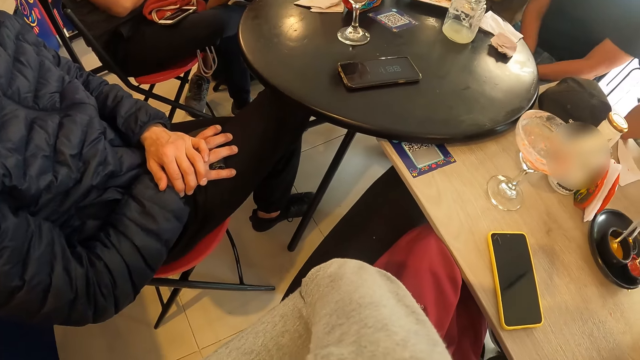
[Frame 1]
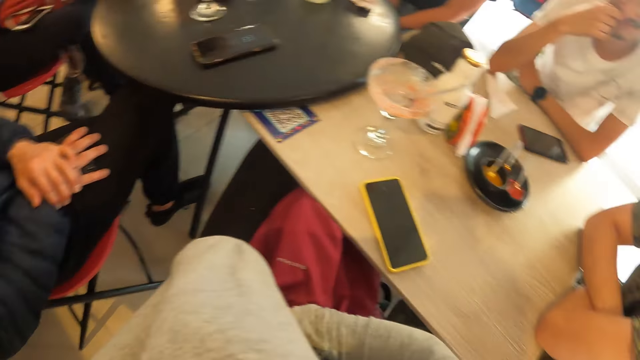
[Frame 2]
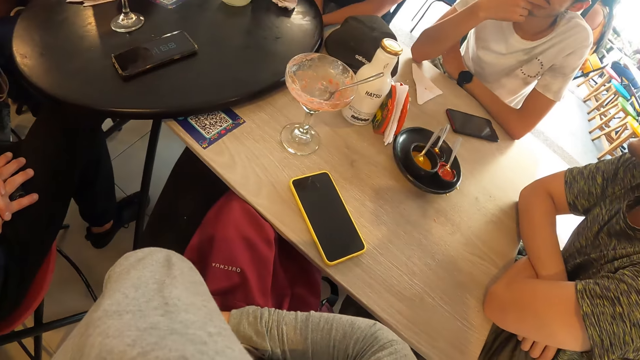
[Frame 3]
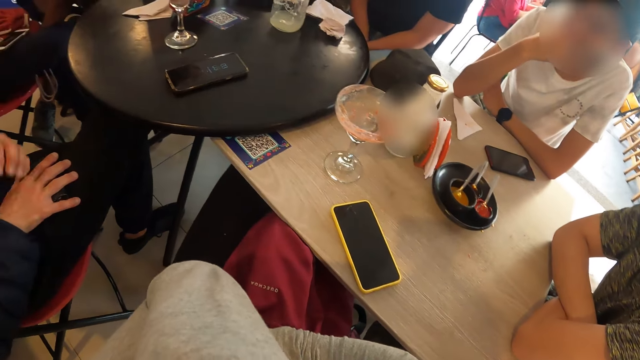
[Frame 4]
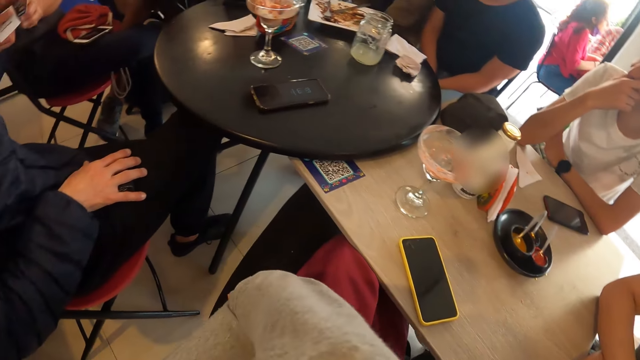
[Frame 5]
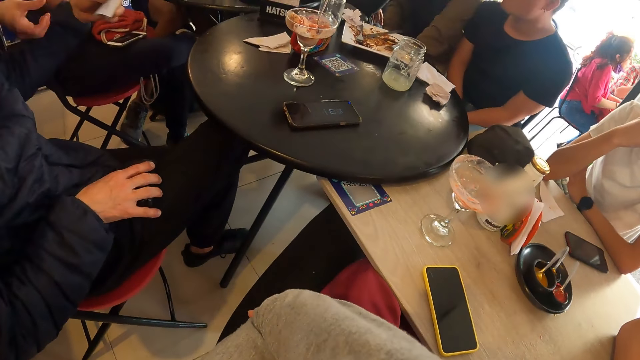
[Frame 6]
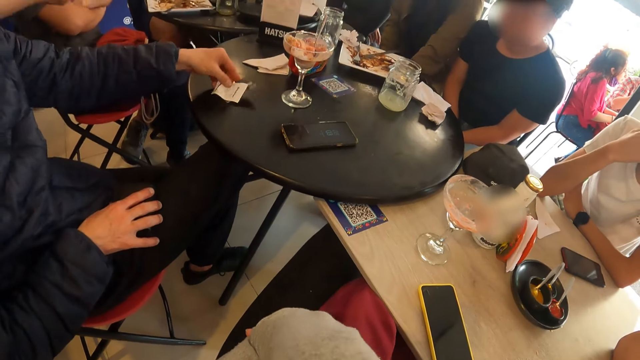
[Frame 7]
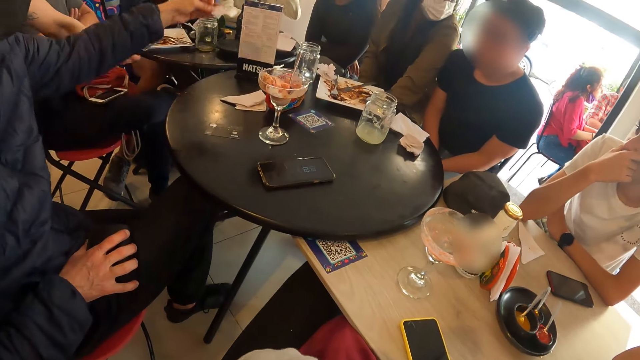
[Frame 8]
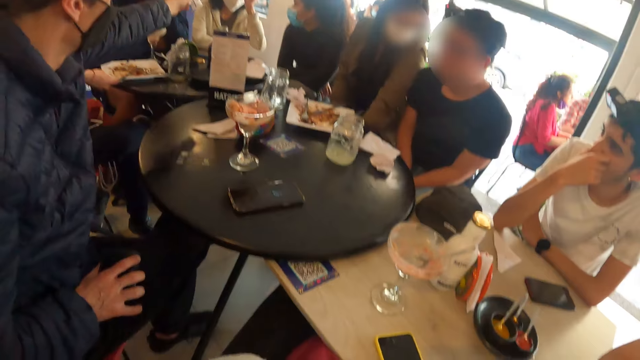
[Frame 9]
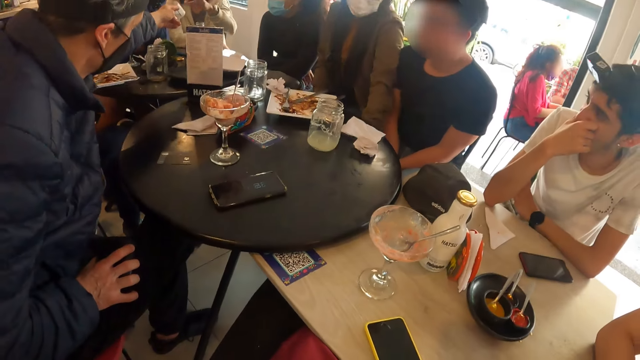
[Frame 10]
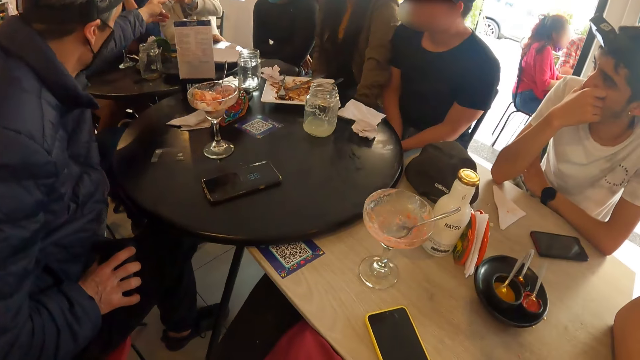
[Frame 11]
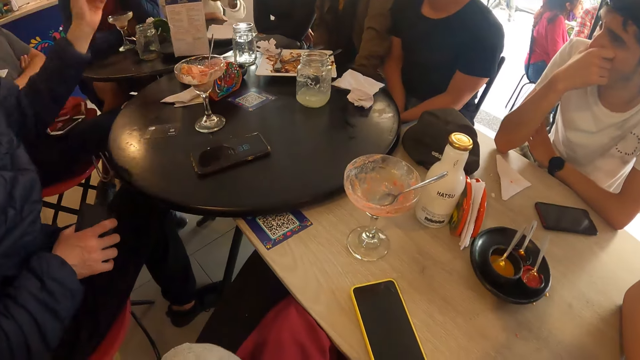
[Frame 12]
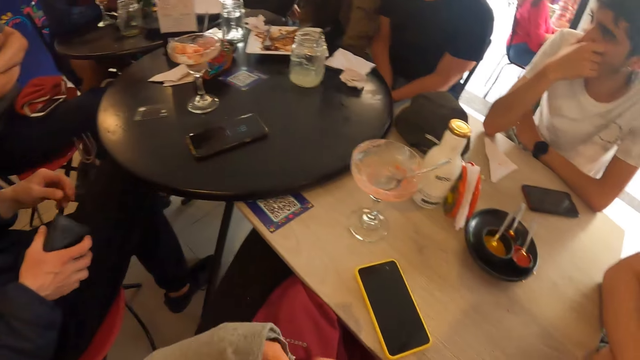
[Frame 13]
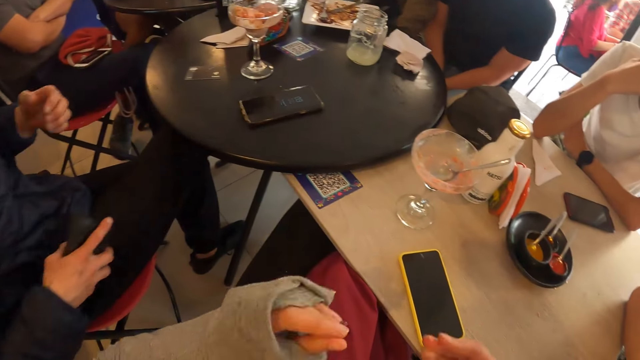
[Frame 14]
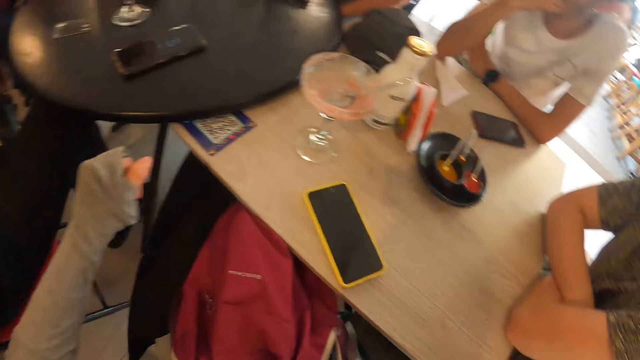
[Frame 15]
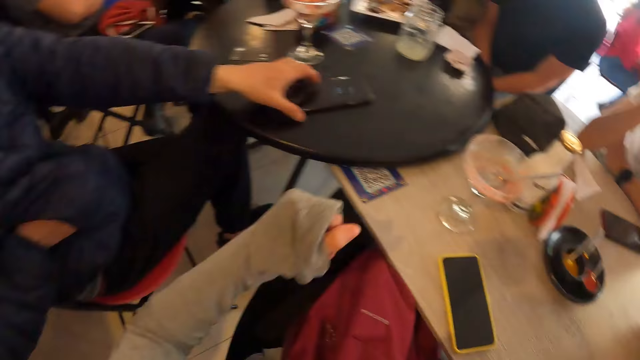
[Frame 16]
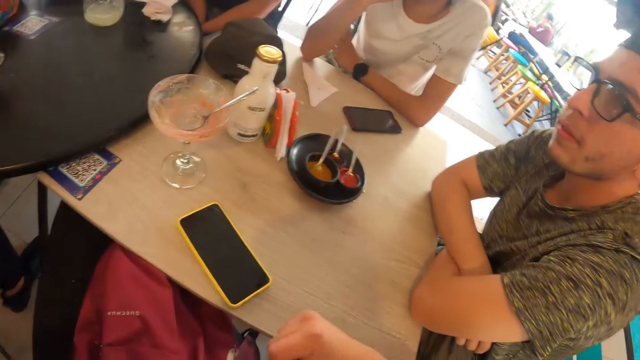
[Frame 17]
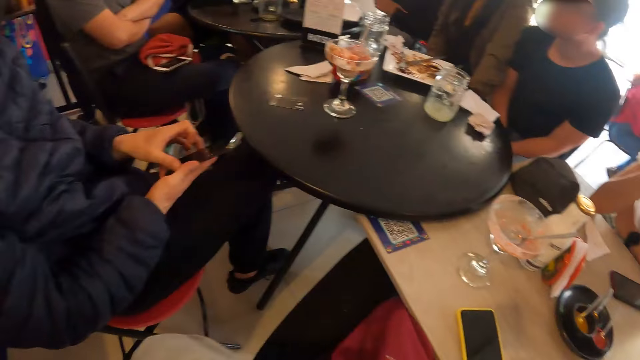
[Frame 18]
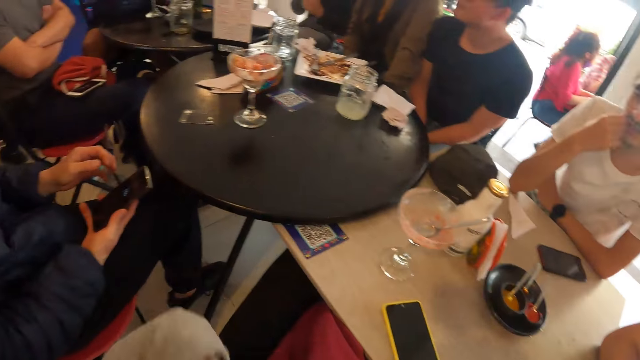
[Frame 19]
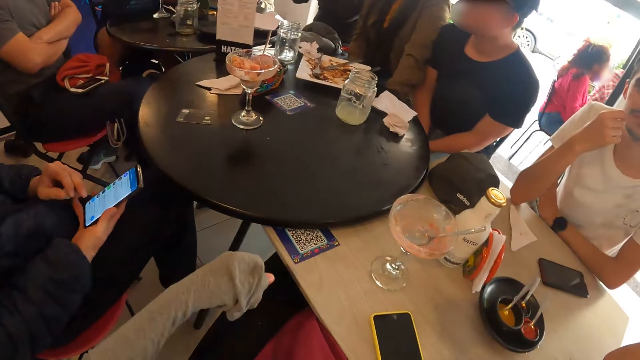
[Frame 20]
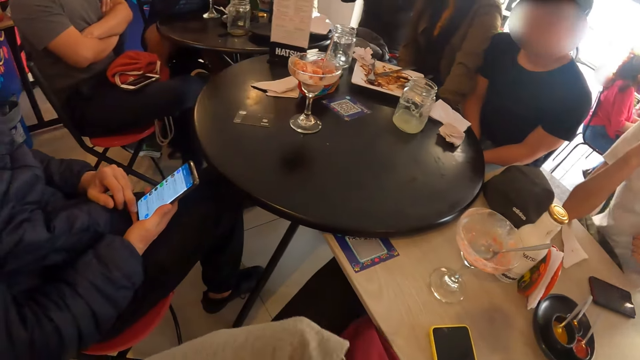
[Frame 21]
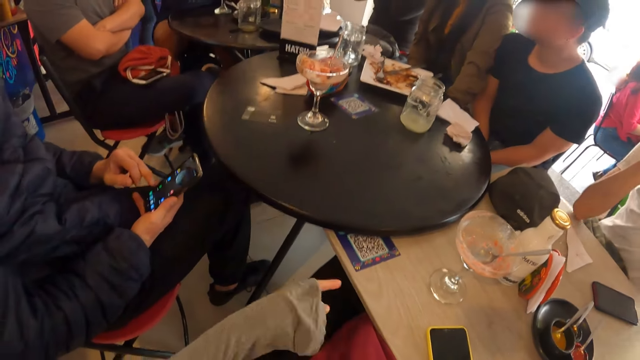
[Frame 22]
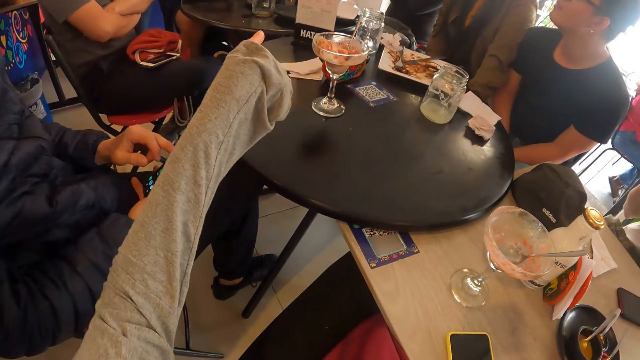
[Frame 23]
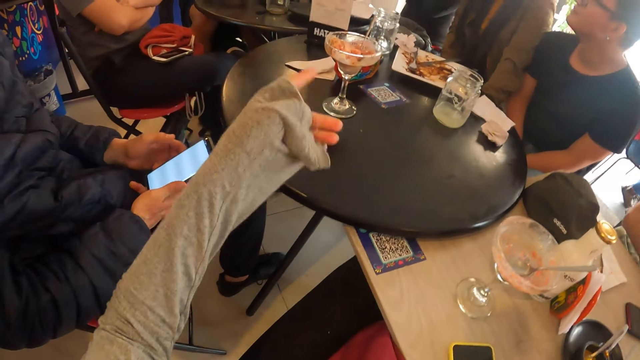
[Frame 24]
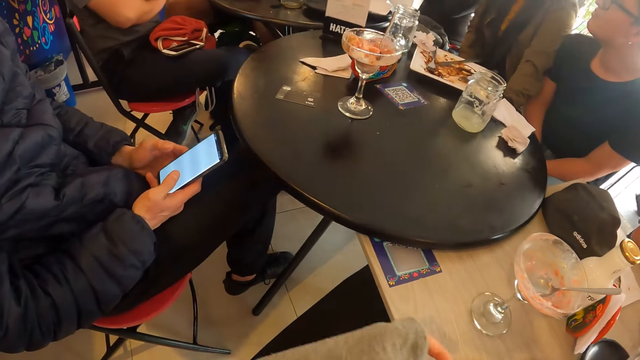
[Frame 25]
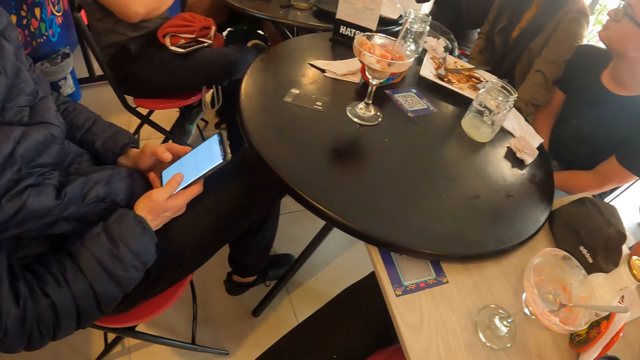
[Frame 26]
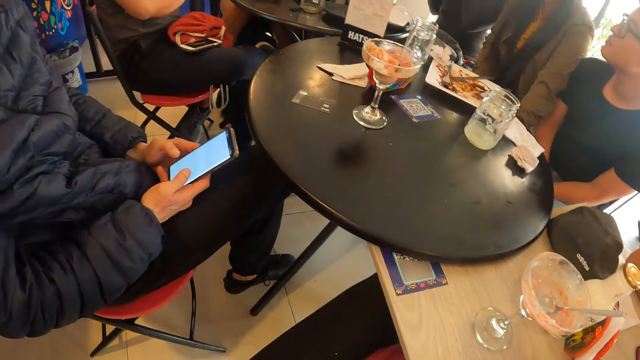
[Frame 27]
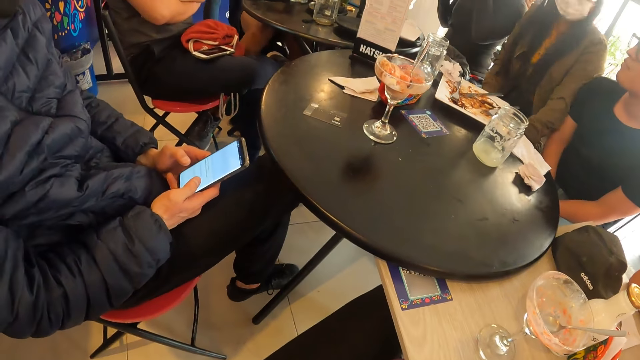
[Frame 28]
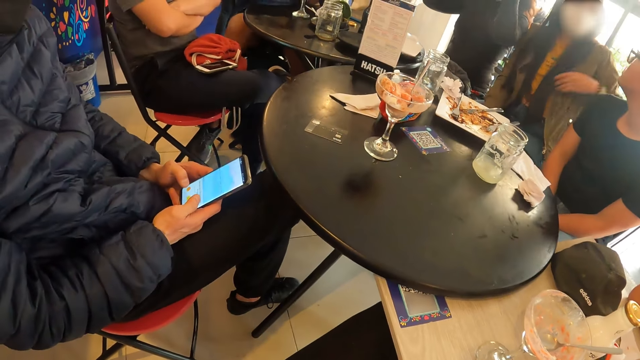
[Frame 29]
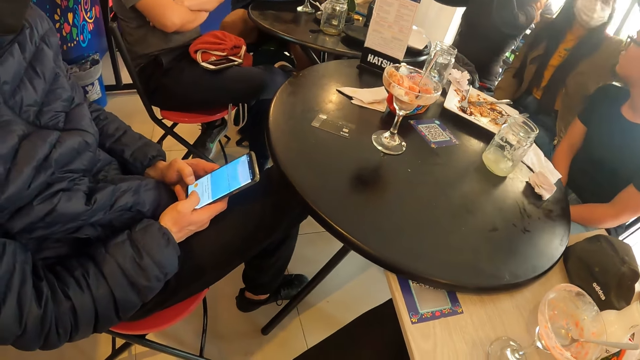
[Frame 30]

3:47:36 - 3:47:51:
The camera wearer looks at the table. The man takes a paper from a waiter with his left hand. The man puts the card on the table with his left hand. The man hands the paper to a woman with his left hand. The camera wearer shakes both hands. They look at the table. The man picks up the phone from the table with his left hand. The man holds the phone with his right hand. The man taps the phone with his left finger. The man taps the phone with both hands. The camera wearer looks at the table.

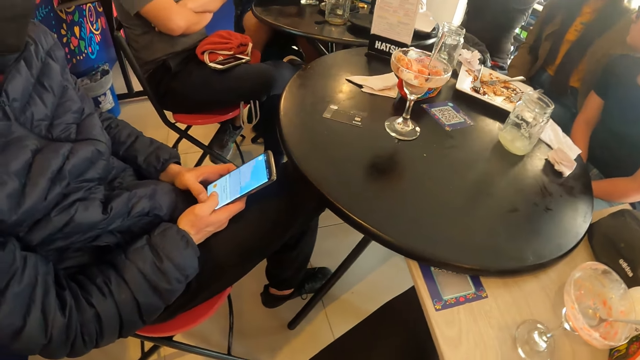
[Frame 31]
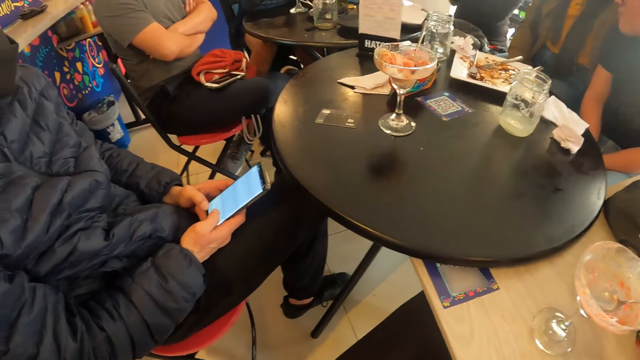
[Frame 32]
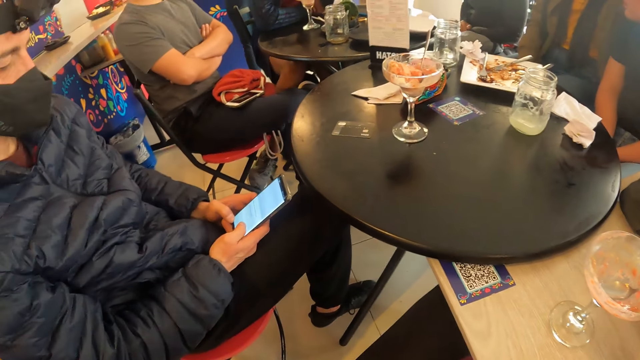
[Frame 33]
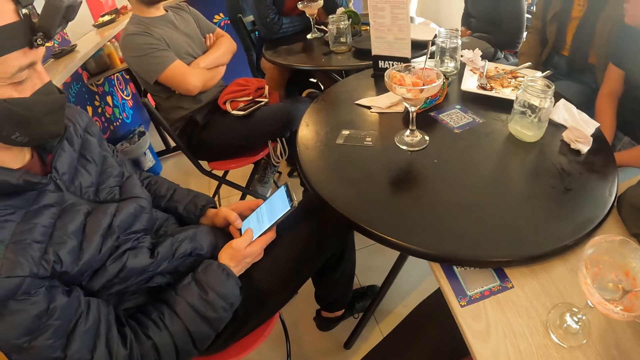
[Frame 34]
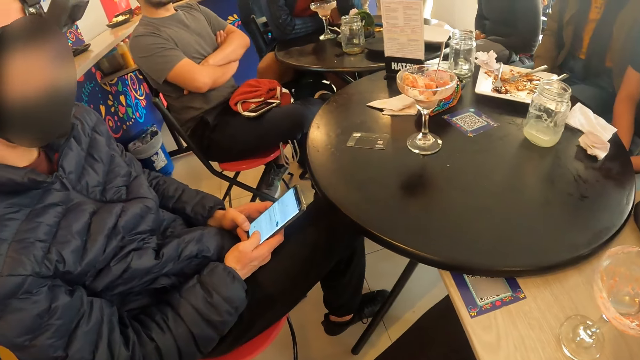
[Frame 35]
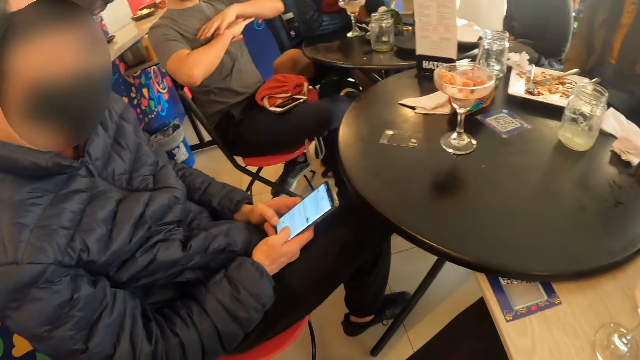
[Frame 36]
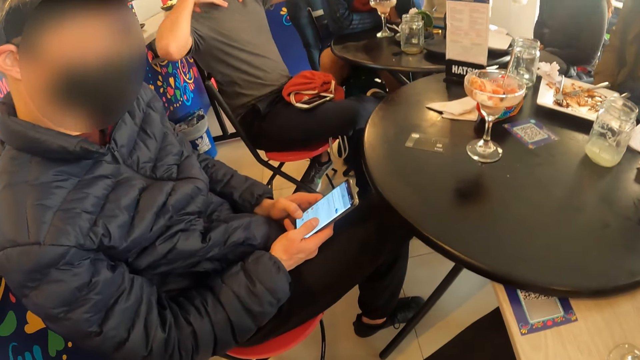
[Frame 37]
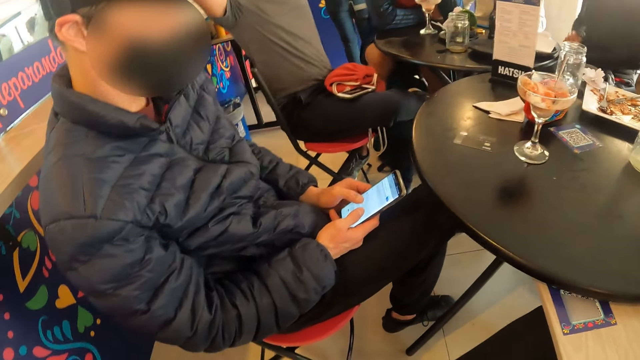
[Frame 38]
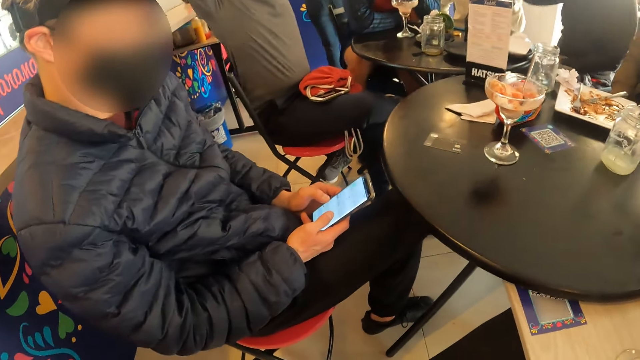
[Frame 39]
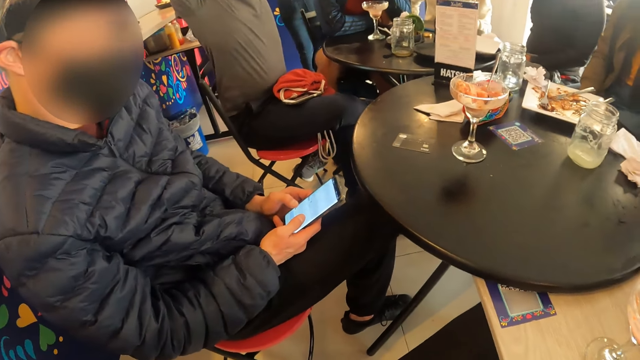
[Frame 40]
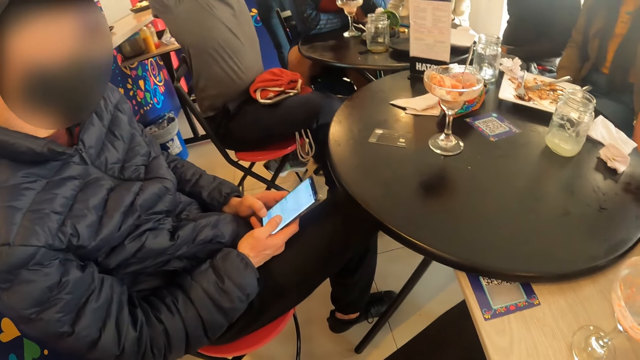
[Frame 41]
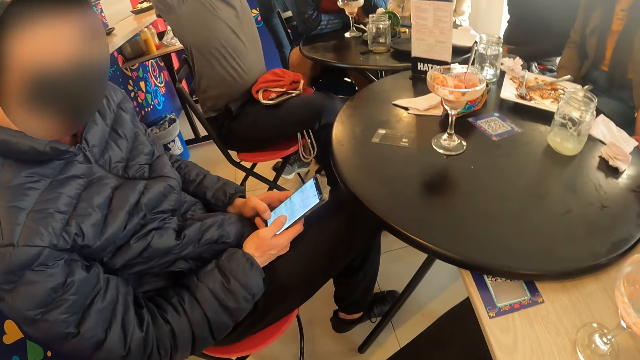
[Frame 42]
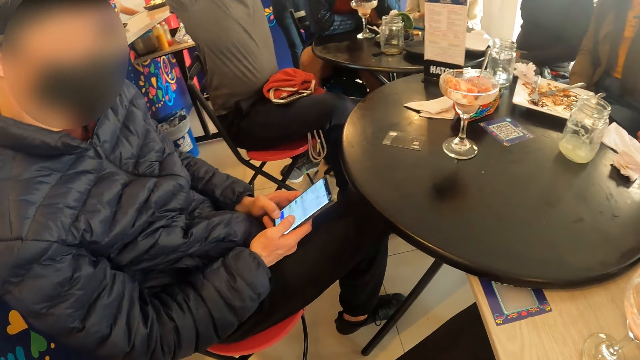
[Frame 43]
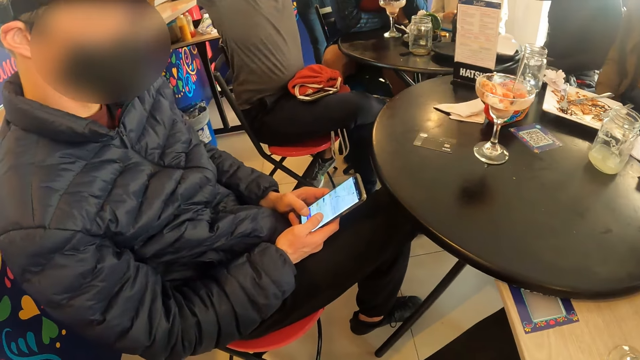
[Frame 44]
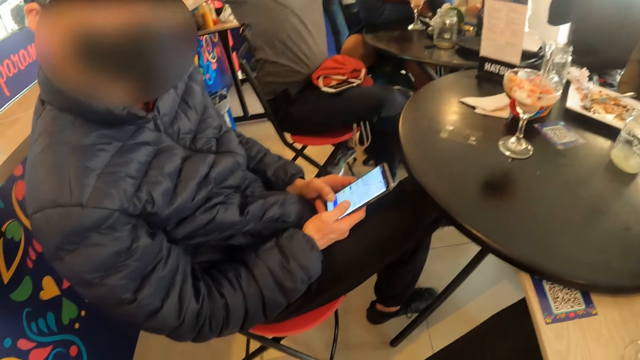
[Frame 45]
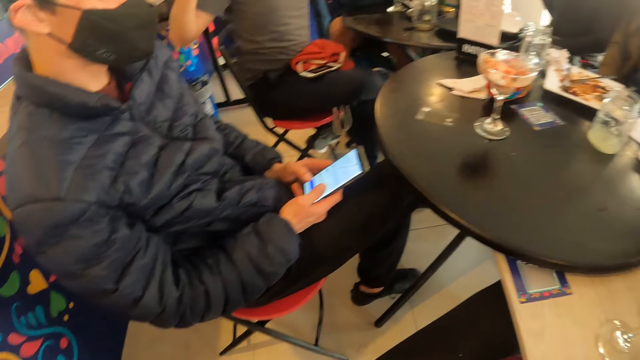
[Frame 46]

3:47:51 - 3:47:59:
The camera wearer looks at the table.
